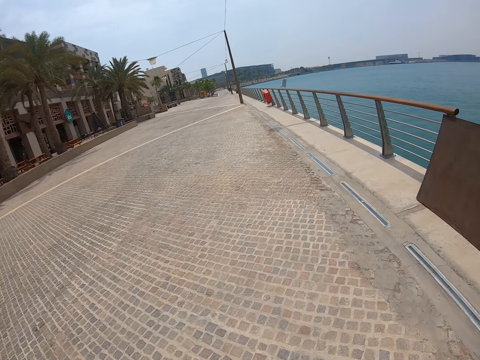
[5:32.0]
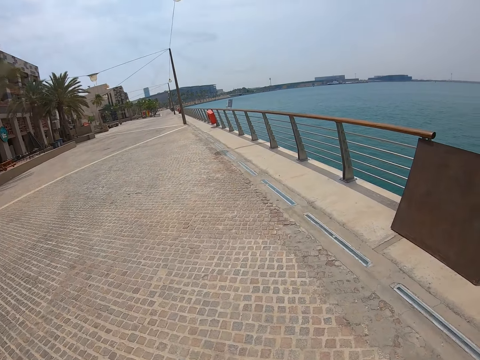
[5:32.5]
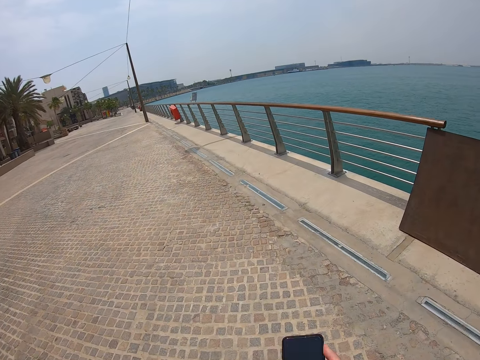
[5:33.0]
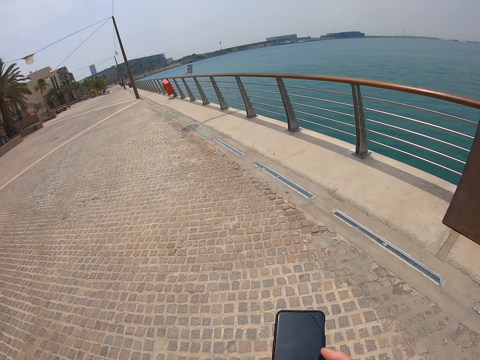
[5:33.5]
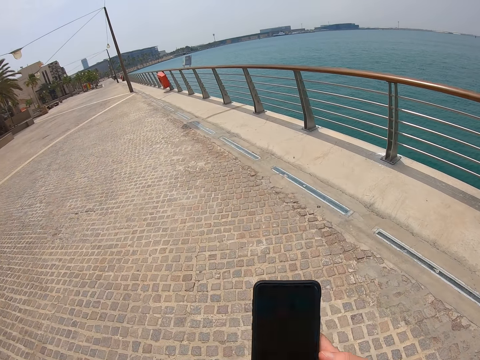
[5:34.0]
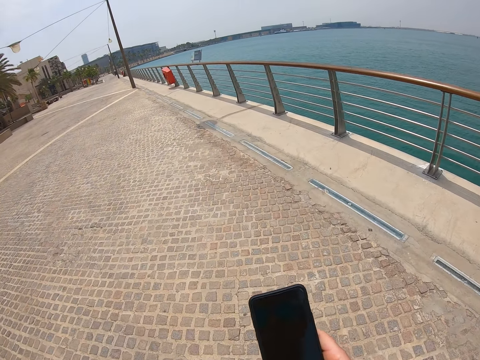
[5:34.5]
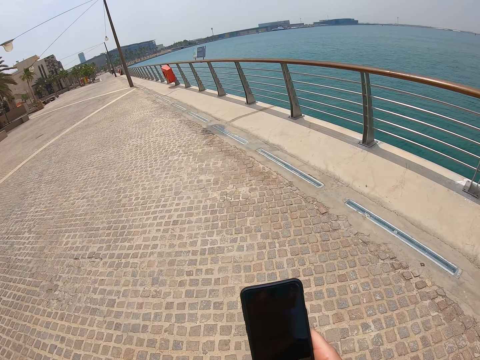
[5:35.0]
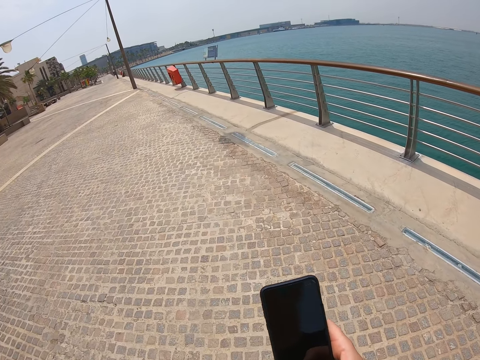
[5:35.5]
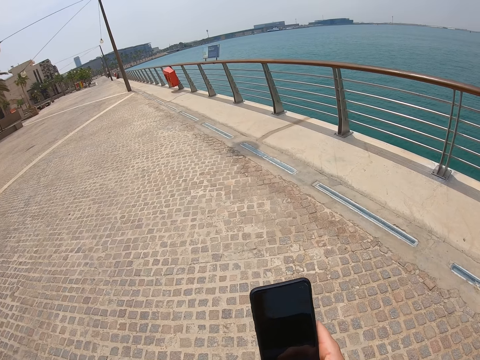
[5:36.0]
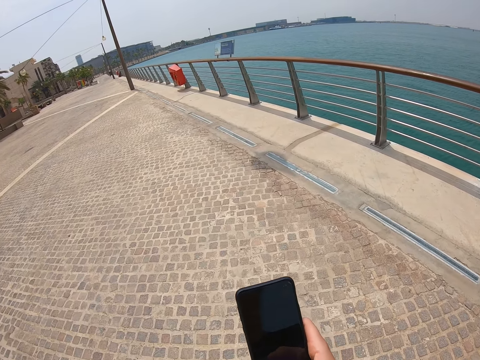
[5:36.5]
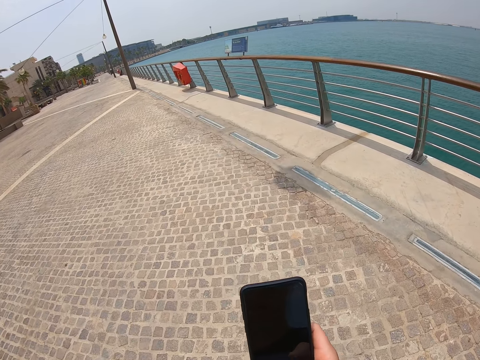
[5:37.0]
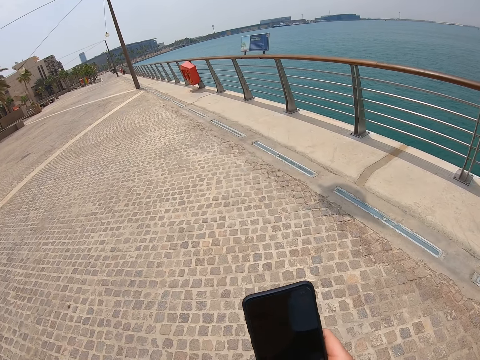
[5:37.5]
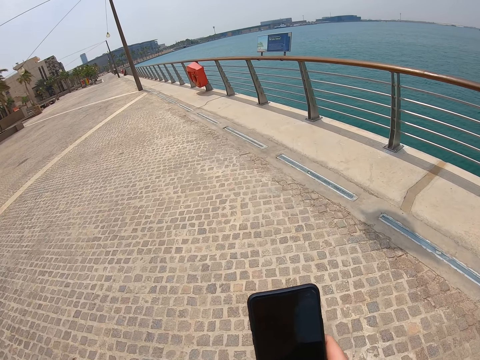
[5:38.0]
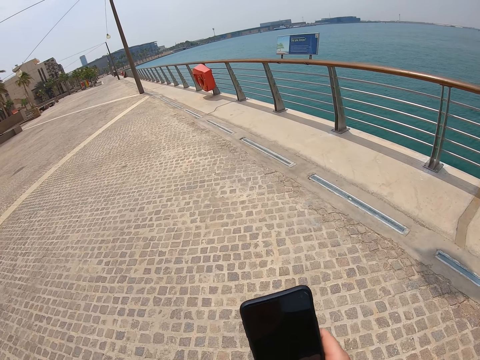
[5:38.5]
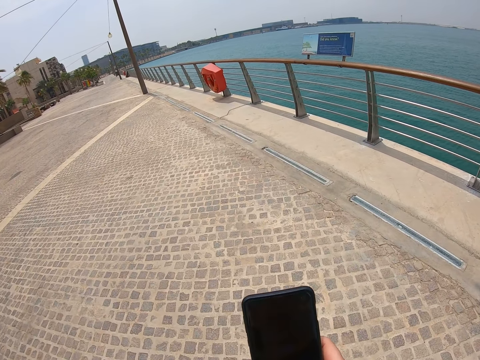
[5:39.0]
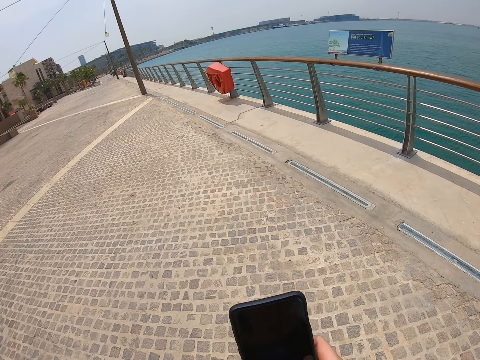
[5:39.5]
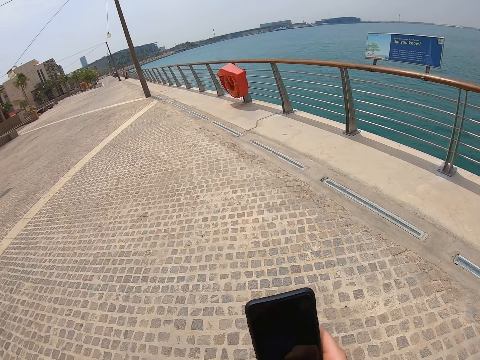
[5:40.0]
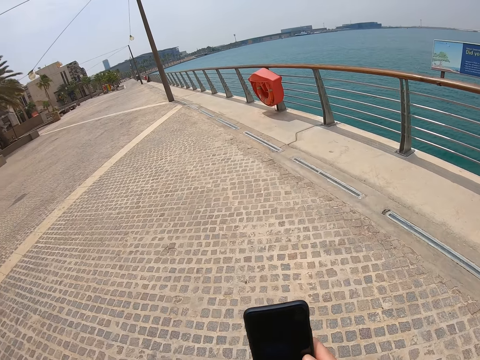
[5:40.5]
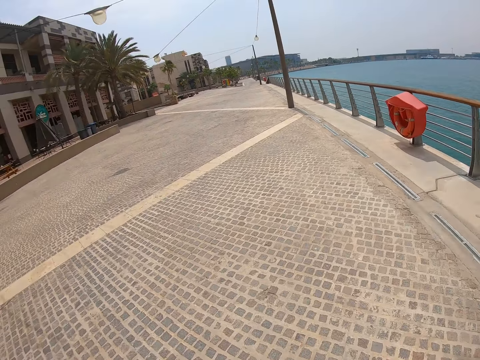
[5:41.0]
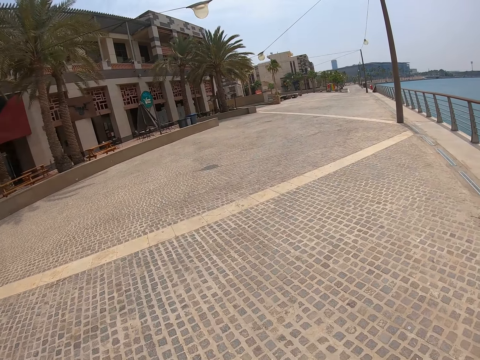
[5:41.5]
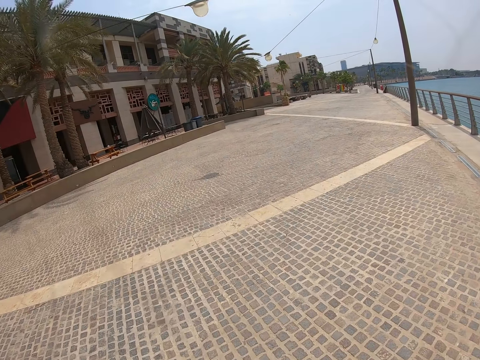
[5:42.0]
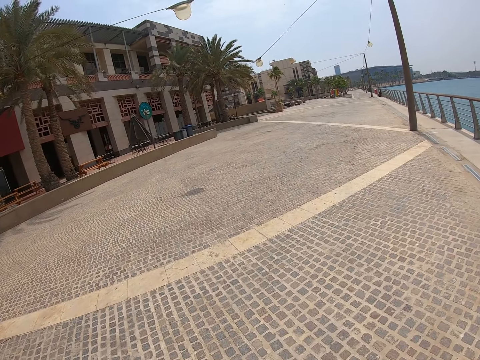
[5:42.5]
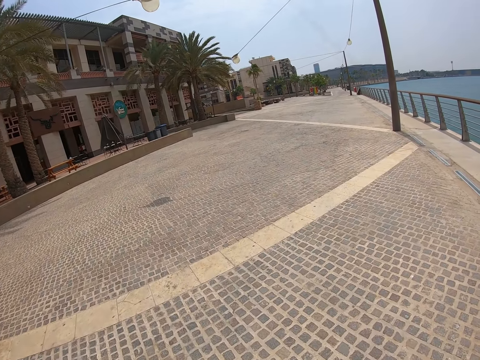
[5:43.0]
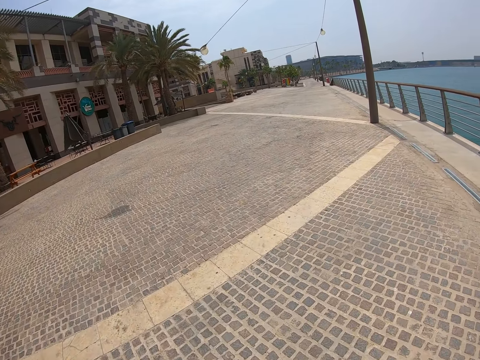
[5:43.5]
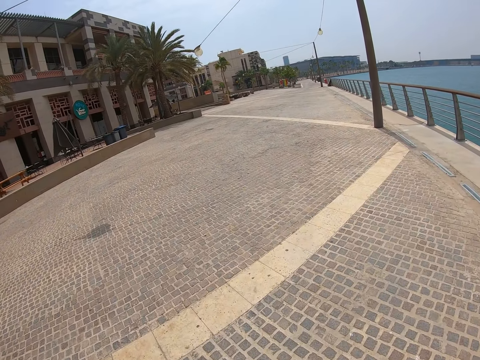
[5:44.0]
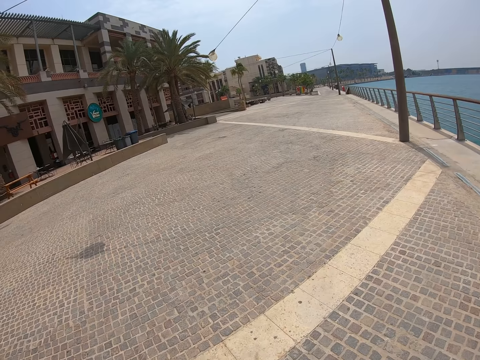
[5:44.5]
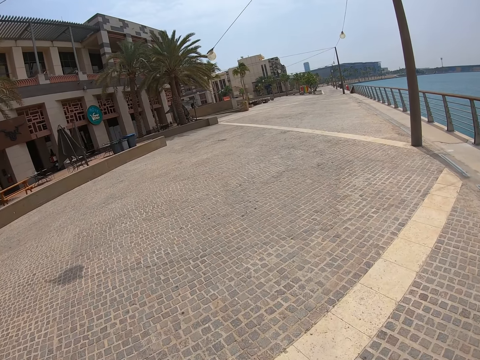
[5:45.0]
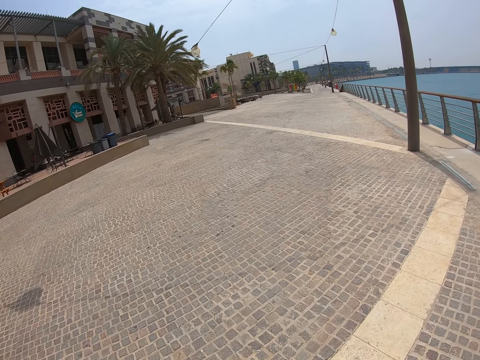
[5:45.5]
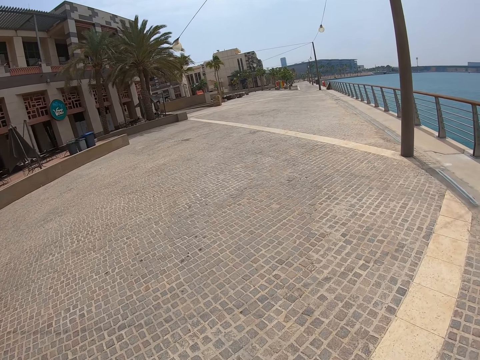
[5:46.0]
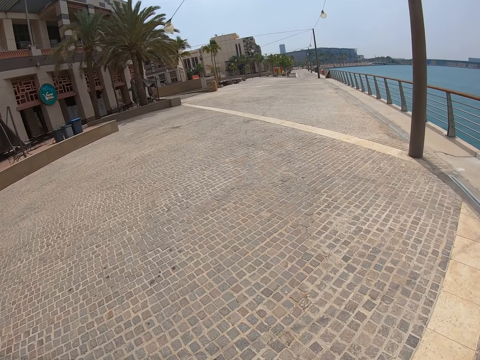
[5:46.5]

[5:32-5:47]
The camera wearer holds the phone up. They operate the phone. They swipe on the phone screen. They walk on the road. They walk around.

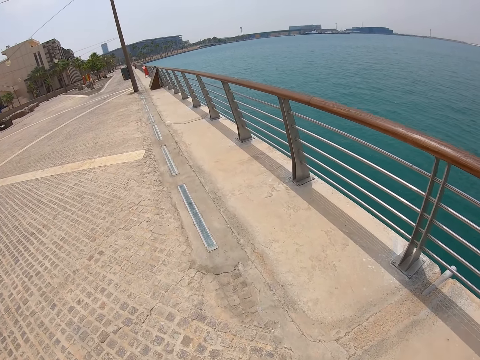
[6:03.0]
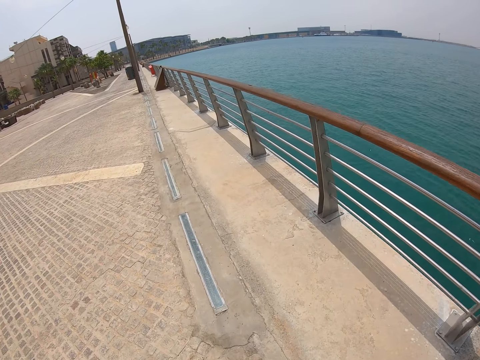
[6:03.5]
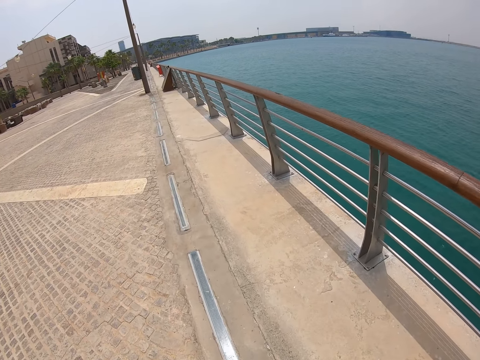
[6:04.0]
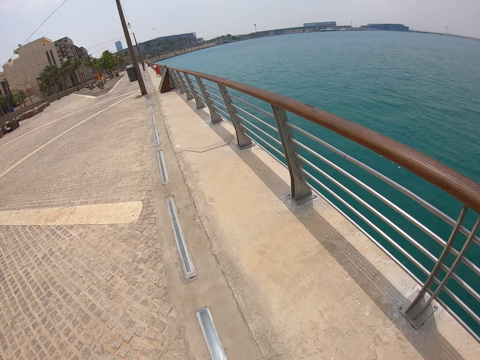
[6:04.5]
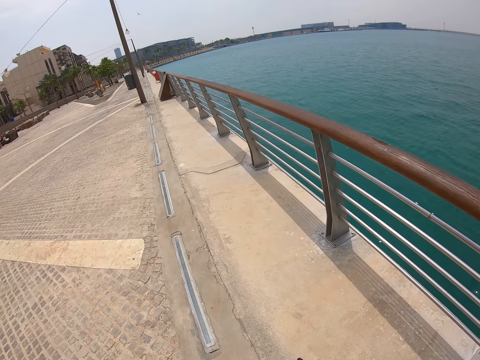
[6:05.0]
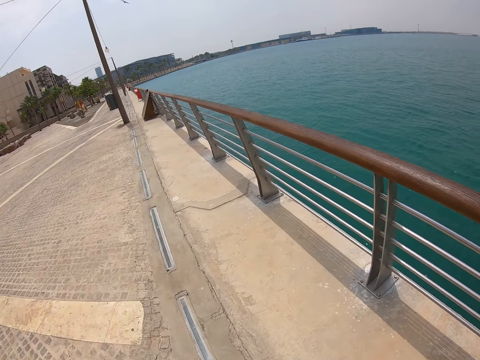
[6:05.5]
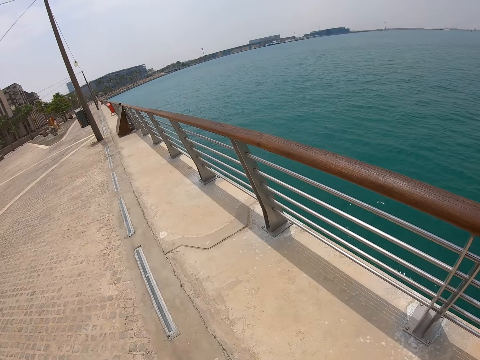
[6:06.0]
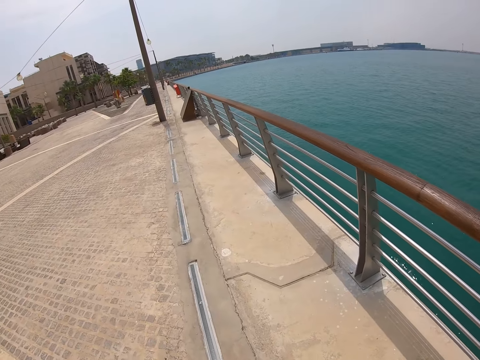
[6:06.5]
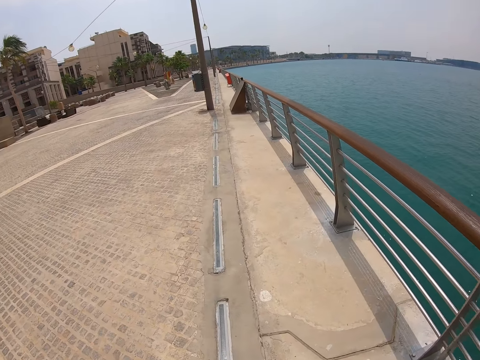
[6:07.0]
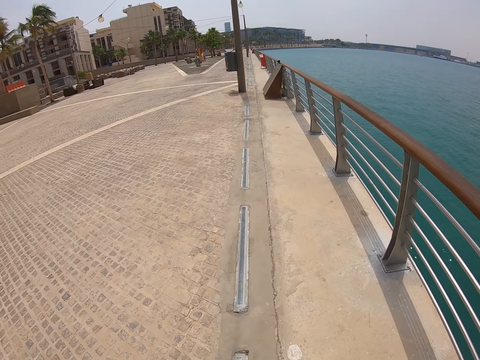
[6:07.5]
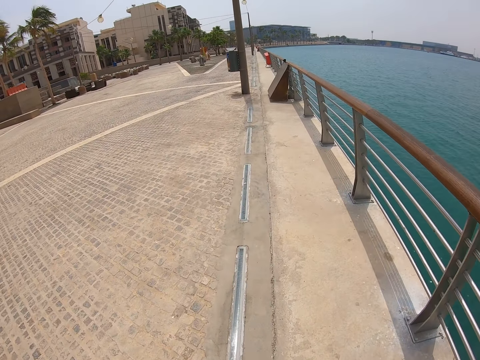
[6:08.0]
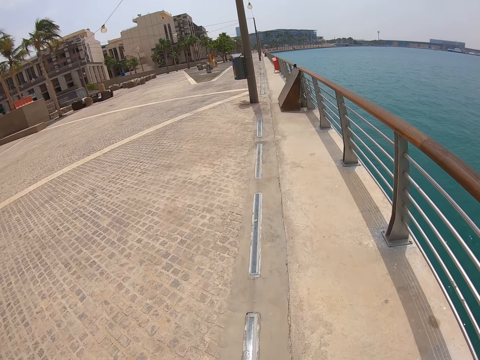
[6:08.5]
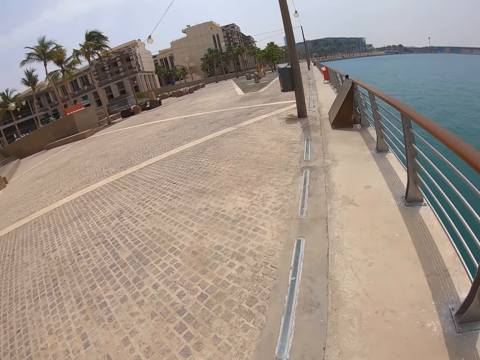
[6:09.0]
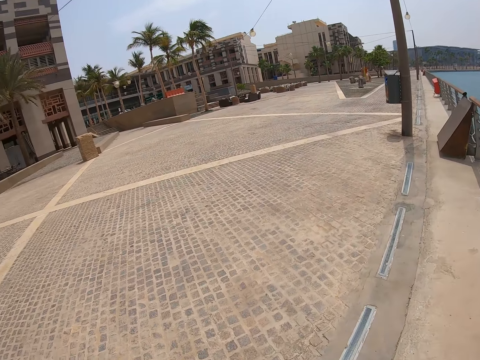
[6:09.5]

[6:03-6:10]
The camera wearer walks along the railing.

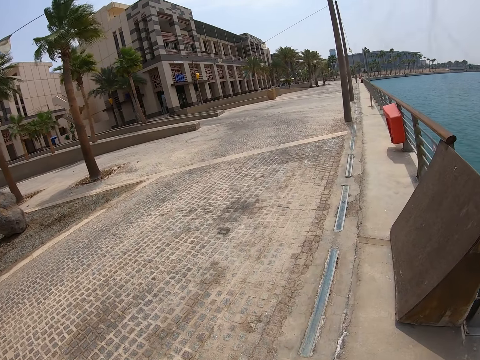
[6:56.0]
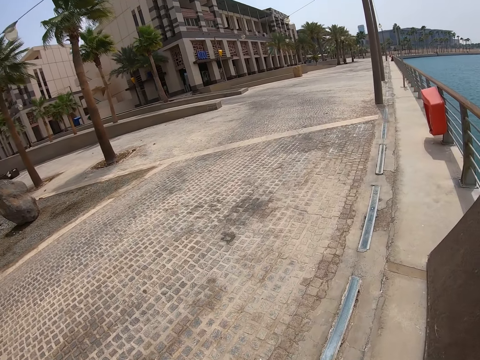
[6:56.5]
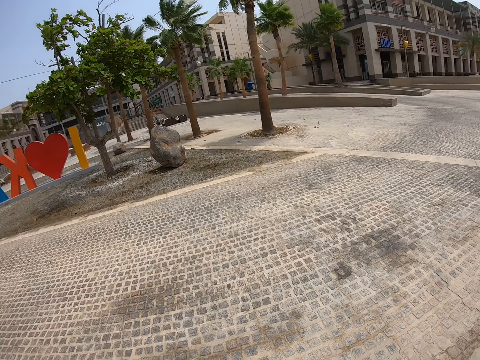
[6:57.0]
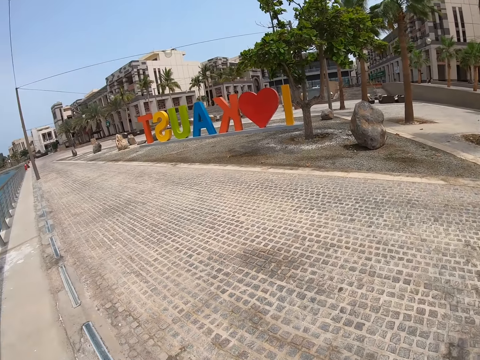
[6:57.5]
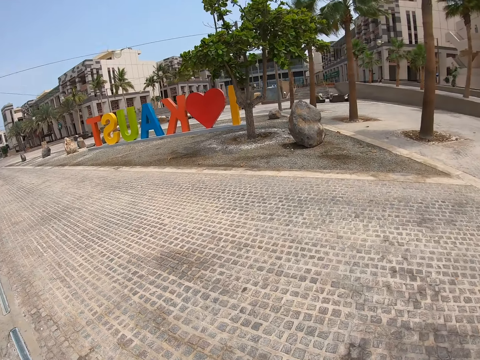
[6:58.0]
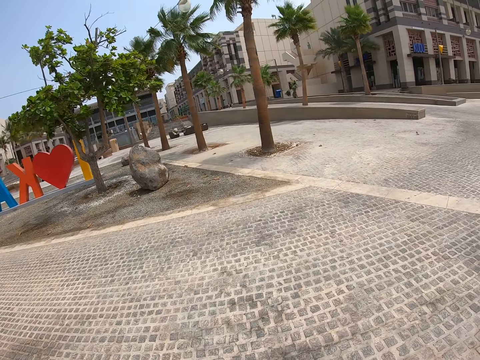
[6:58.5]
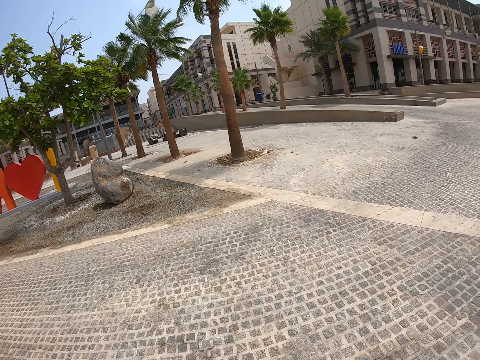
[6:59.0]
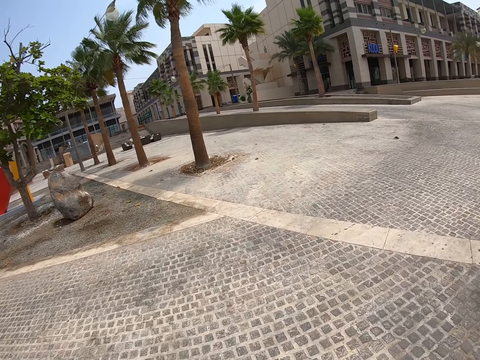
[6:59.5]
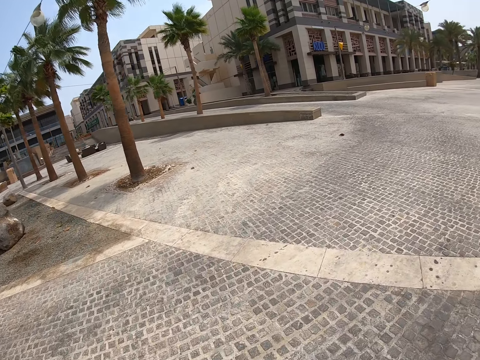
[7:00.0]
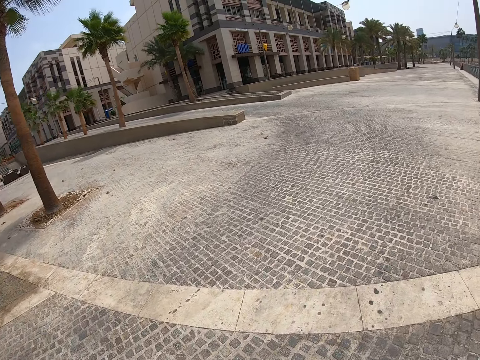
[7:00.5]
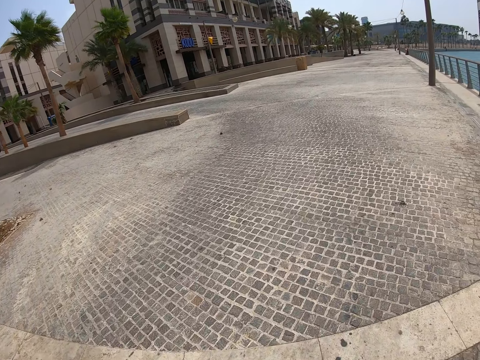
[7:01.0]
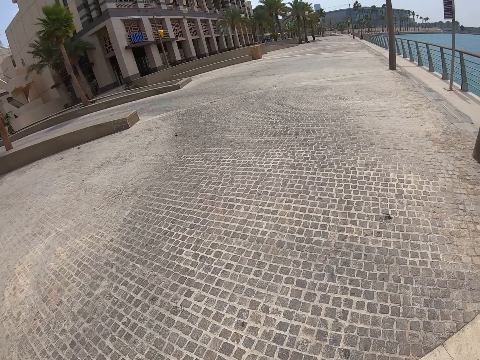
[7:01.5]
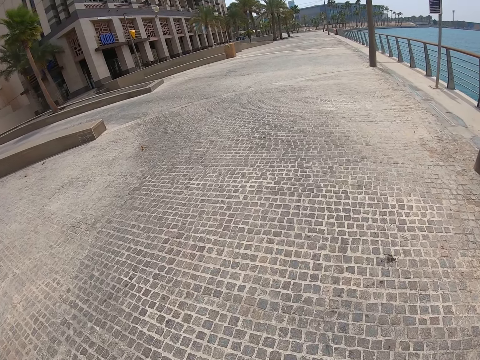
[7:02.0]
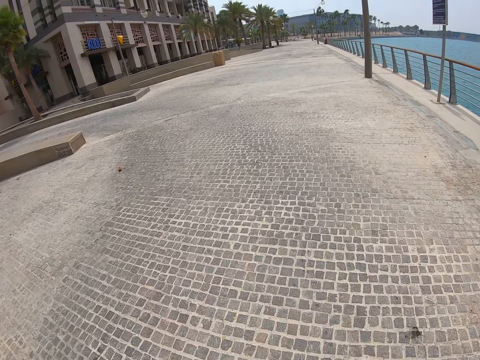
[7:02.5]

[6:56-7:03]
The camera wearer looks around. They walk on the road.
